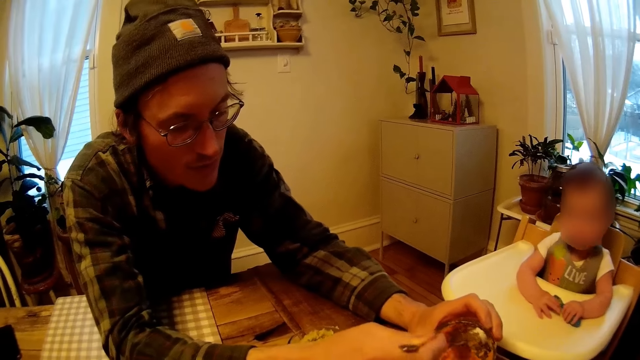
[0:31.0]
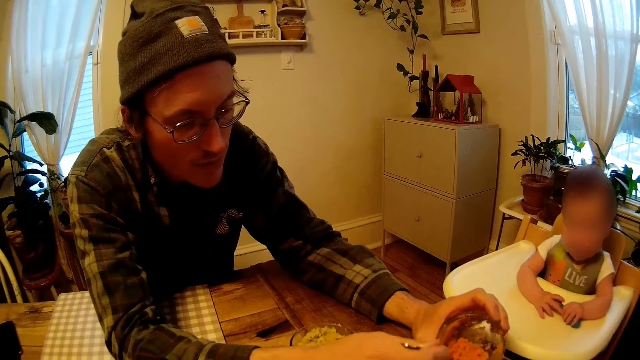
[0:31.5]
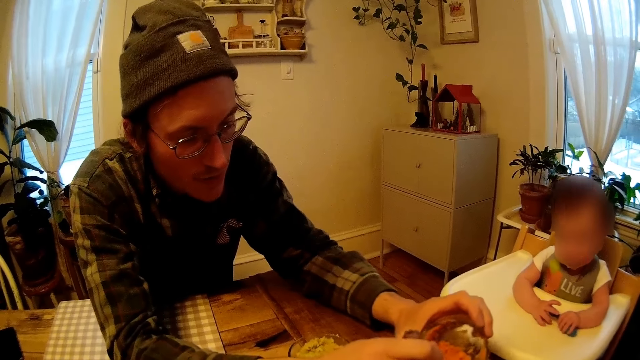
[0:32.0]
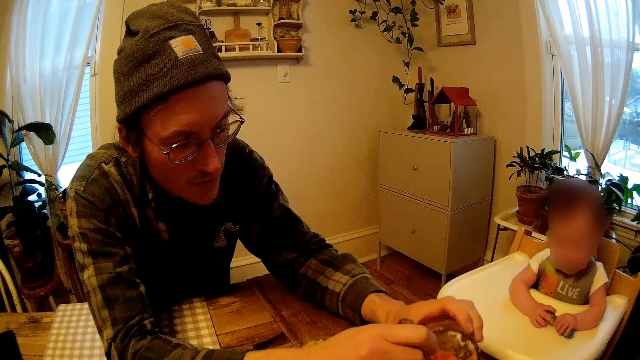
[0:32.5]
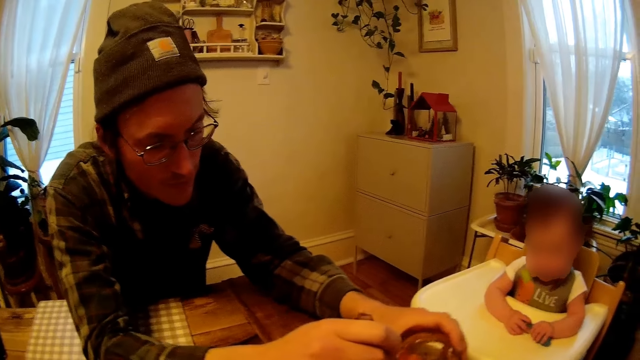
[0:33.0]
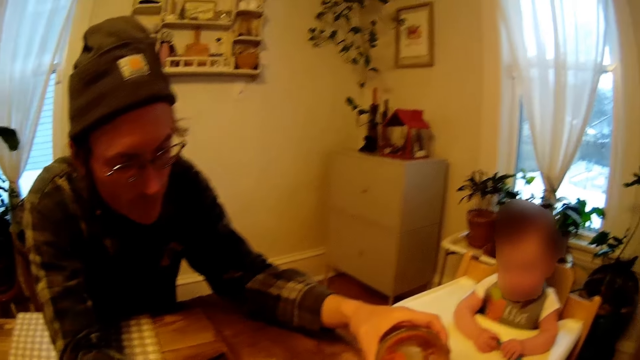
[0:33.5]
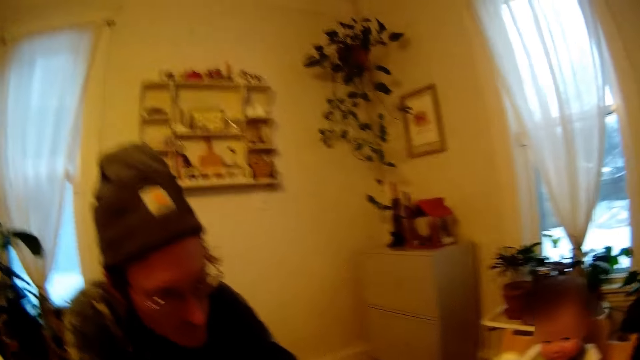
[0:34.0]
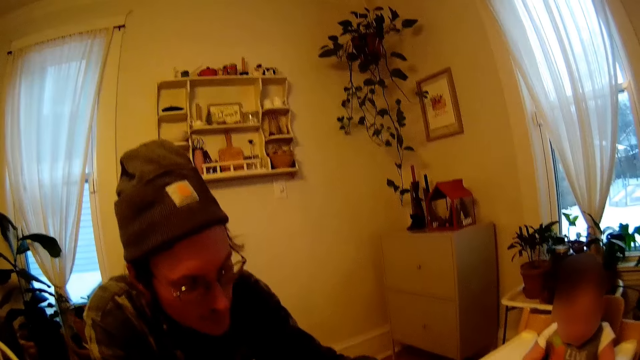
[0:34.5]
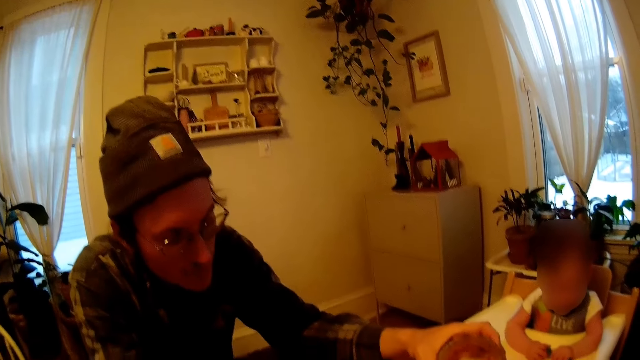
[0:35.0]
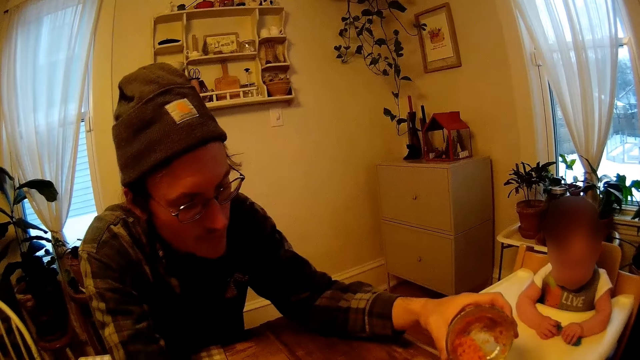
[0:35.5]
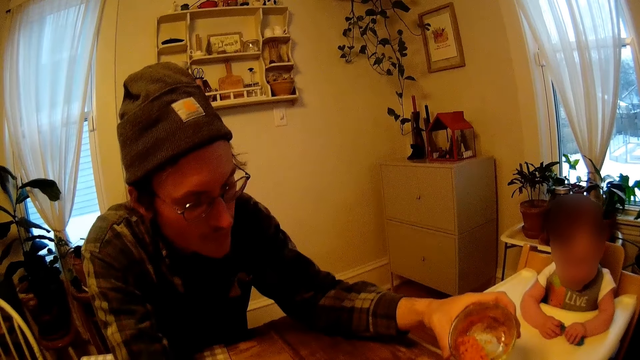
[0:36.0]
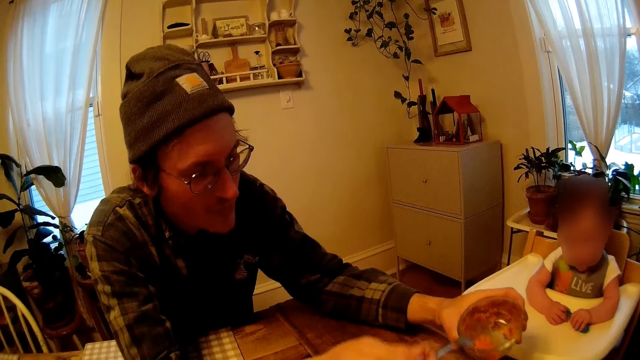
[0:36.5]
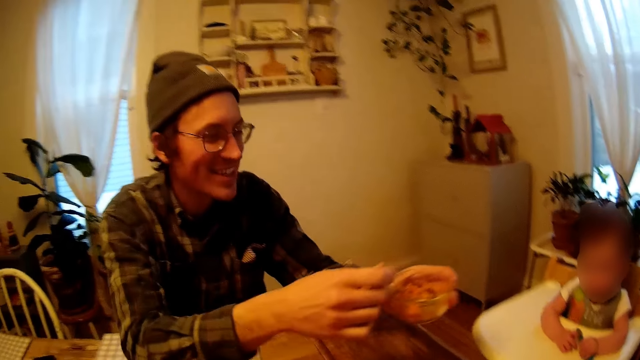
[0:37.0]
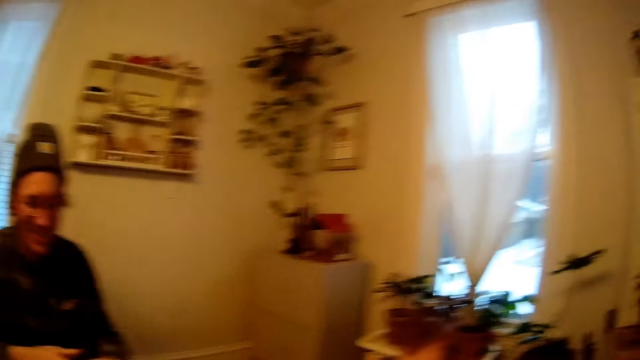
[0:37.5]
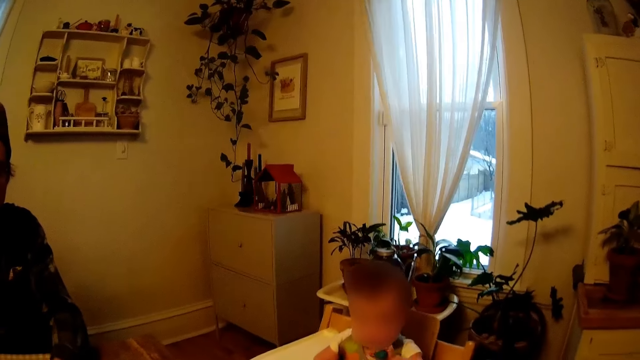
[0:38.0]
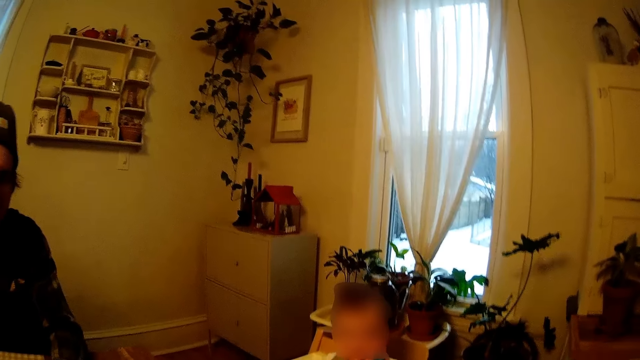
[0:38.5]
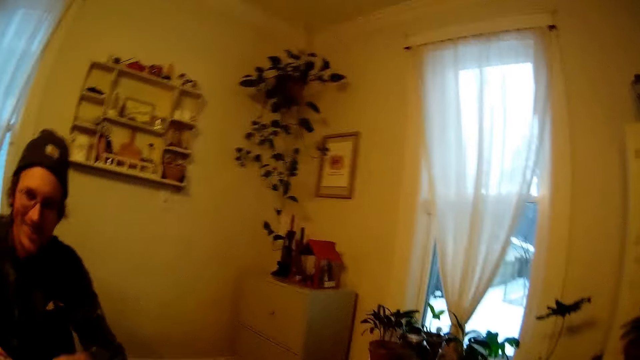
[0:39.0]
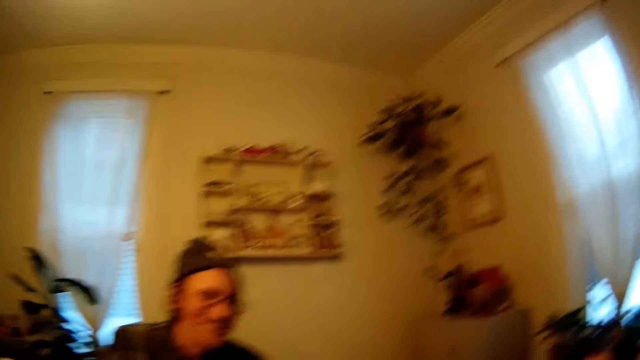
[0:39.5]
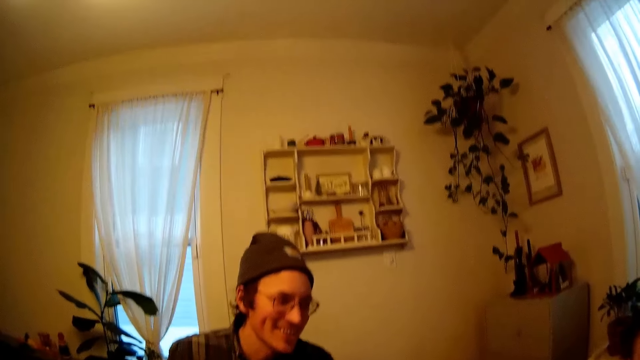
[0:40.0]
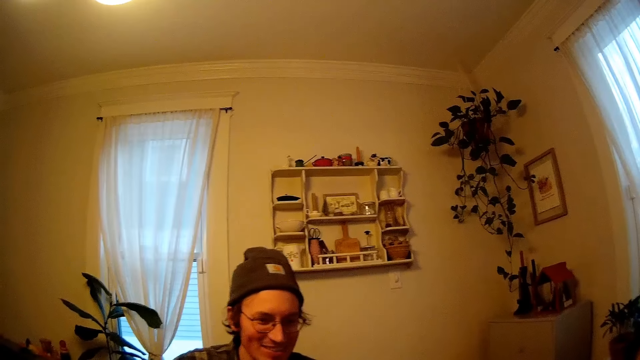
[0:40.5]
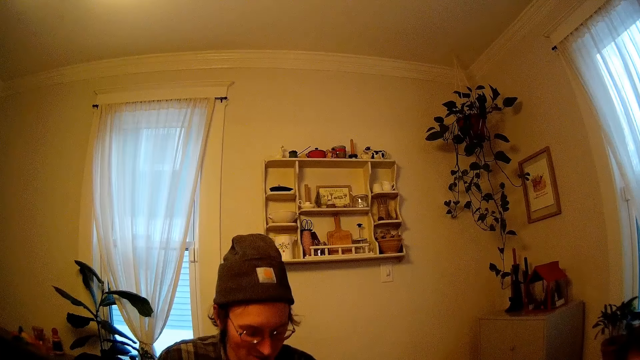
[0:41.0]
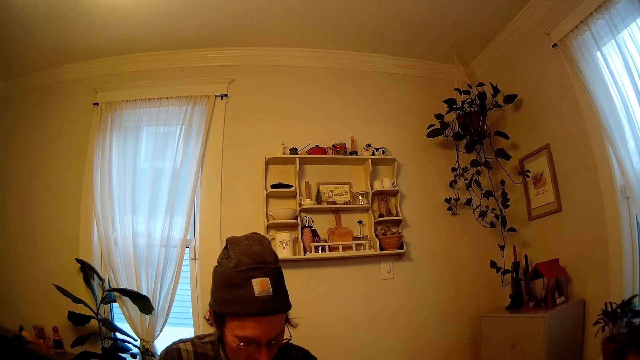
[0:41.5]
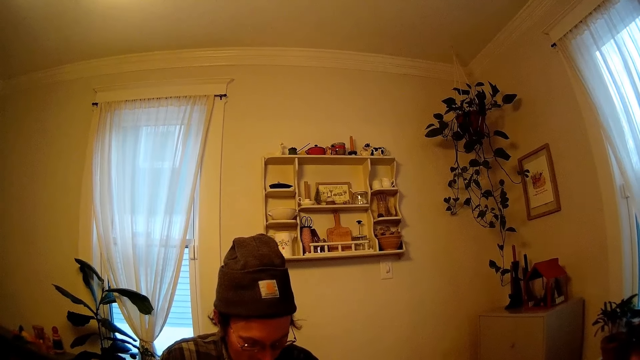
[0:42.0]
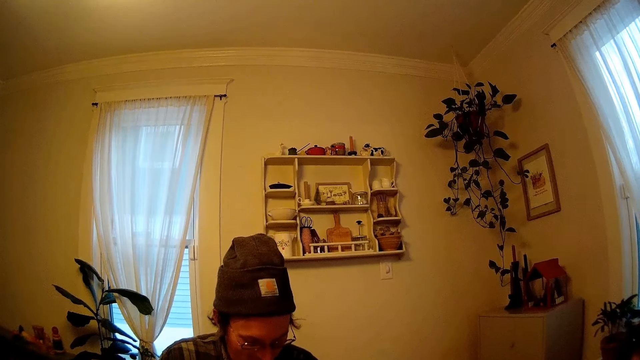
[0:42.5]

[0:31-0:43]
A man stirs something in a dish with a spoon. The man pours food from the cup into another plastic. The man puts the spoon into the cup with his right hand. The man moves around. A baby bites a spoon.

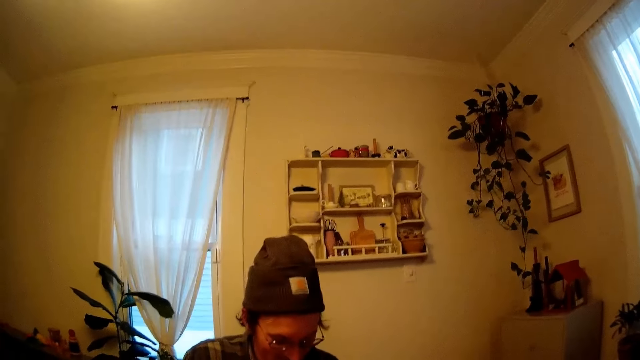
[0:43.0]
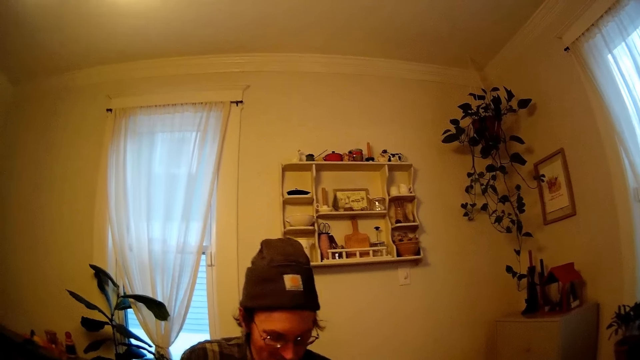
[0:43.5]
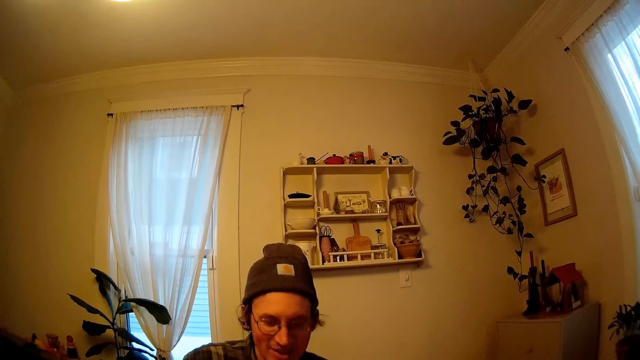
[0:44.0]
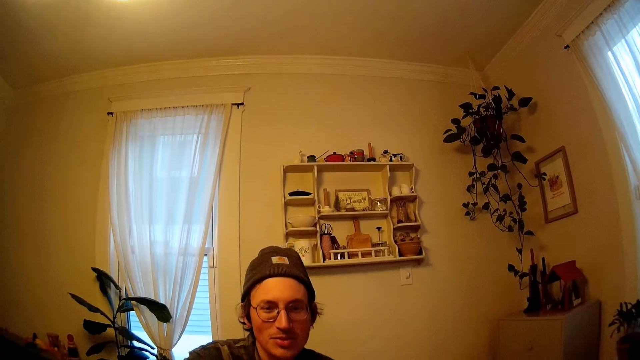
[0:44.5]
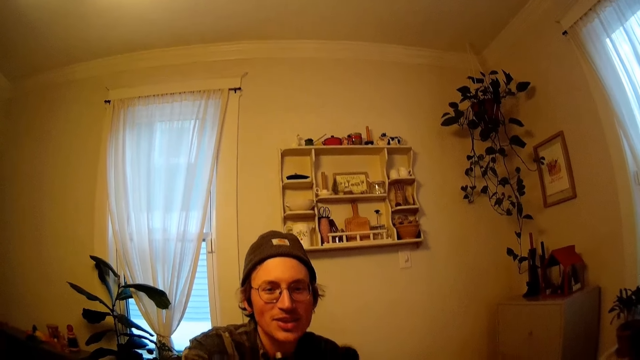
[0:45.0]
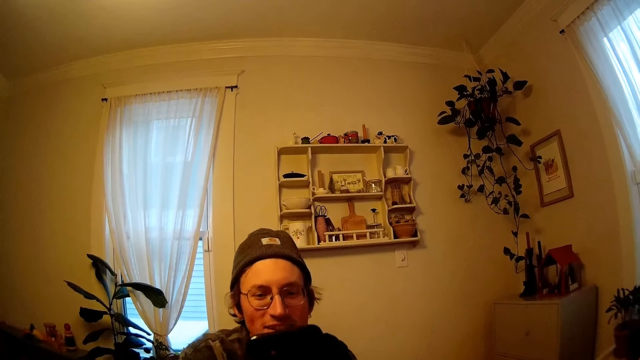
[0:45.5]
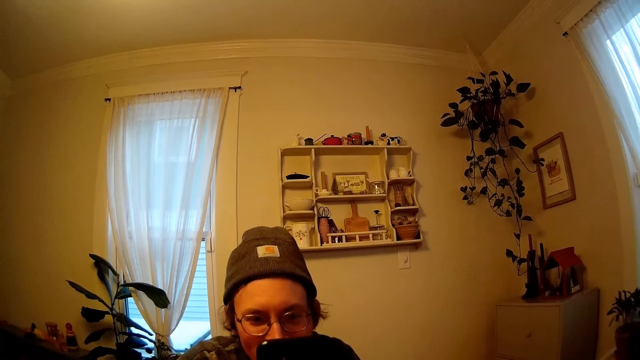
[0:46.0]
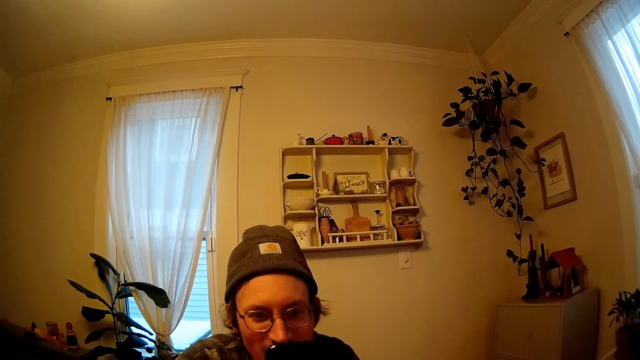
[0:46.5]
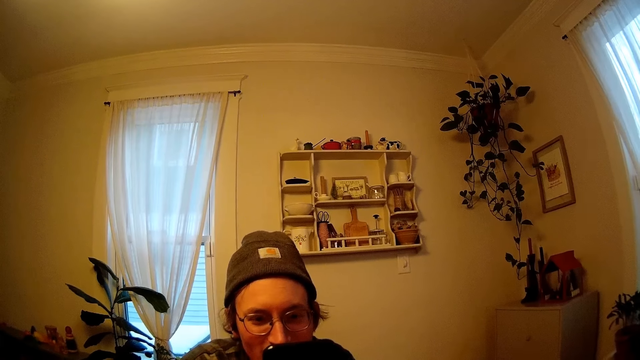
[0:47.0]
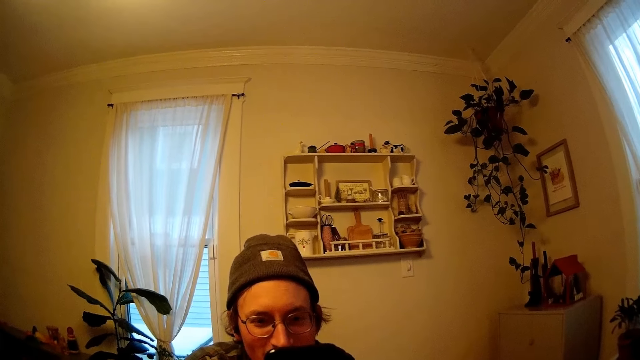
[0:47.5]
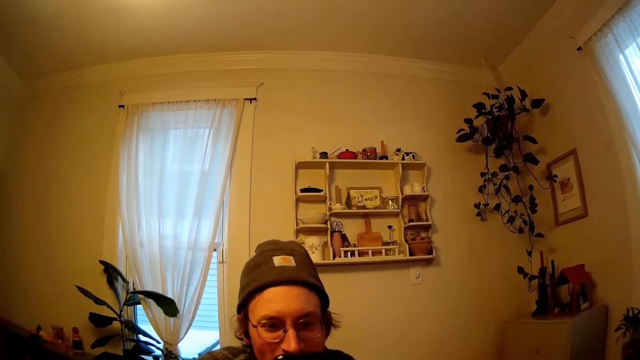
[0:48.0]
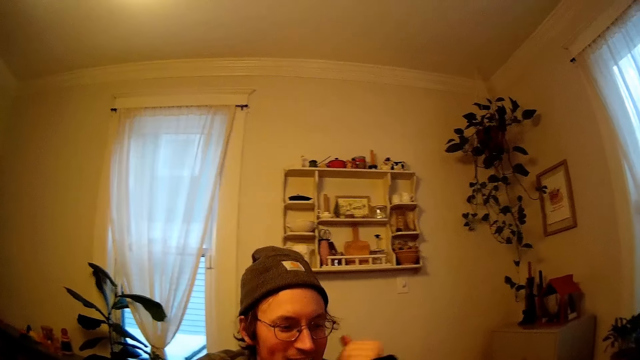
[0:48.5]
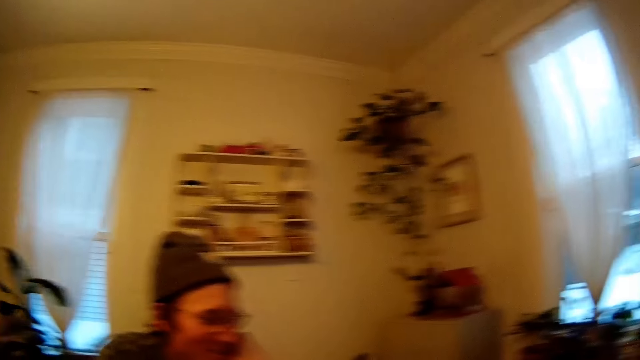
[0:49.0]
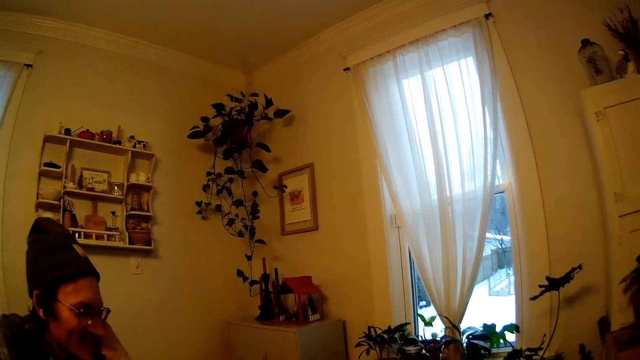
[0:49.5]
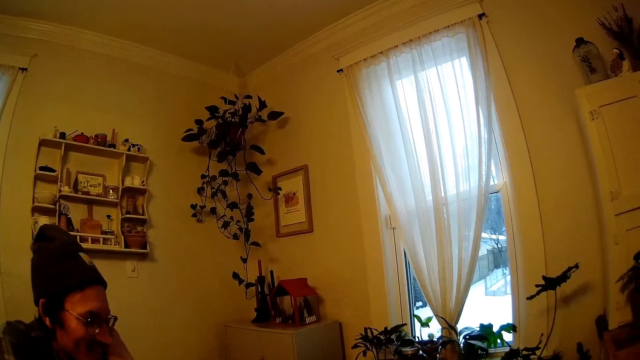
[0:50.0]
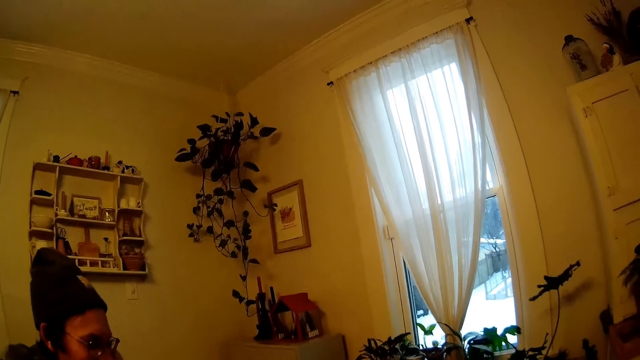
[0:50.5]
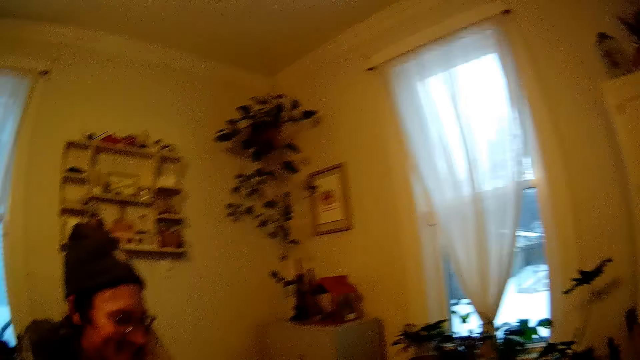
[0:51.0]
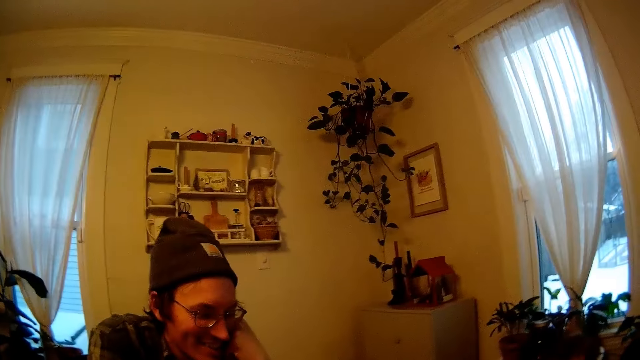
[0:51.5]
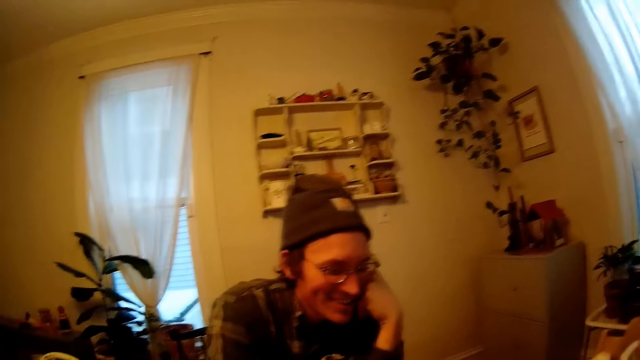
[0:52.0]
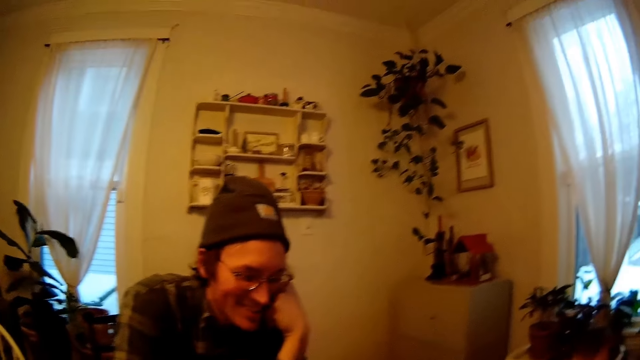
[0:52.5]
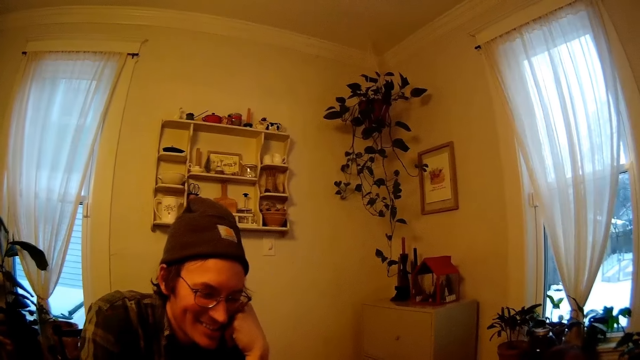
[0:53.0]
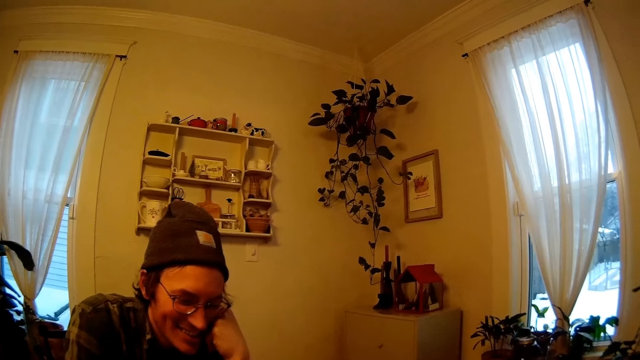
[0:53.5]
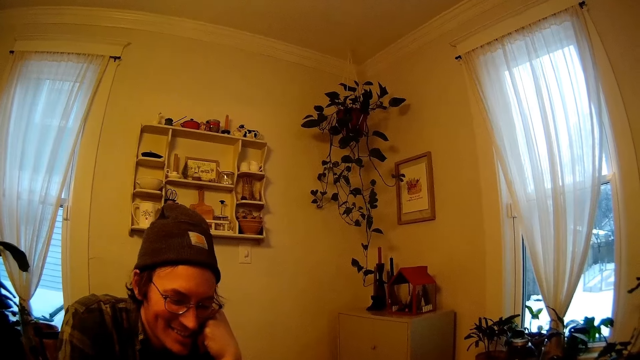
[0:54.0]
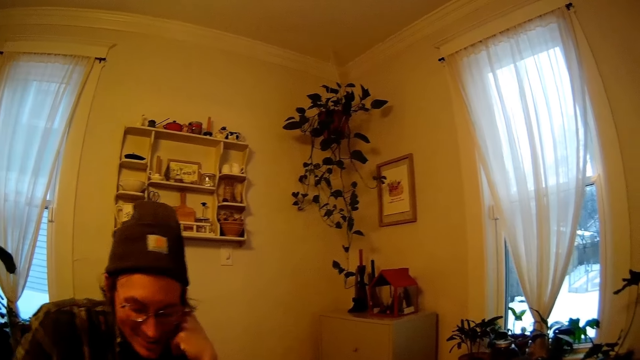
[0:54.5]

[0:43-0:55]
A man looks at a mobile phone and places a hand on his face. A baby looks around.
